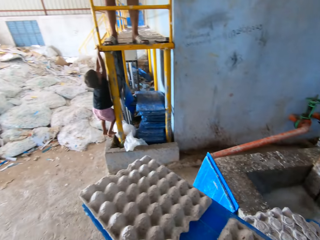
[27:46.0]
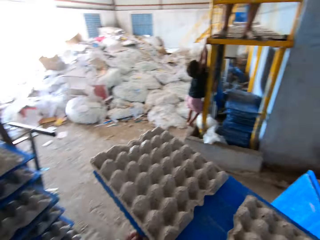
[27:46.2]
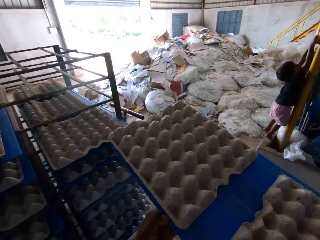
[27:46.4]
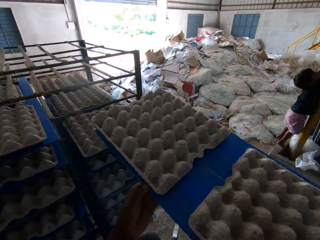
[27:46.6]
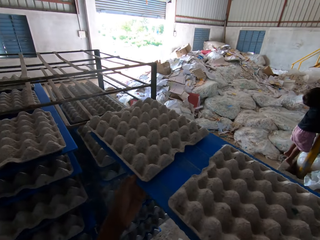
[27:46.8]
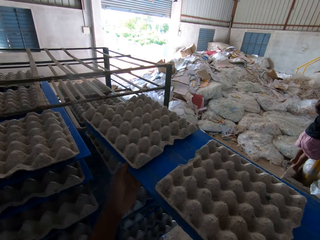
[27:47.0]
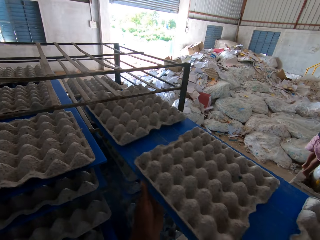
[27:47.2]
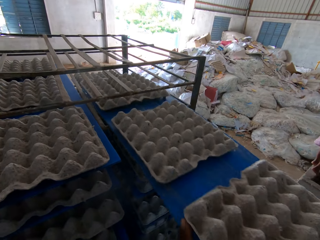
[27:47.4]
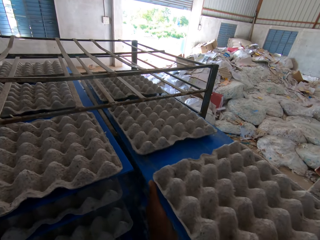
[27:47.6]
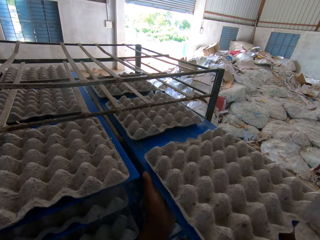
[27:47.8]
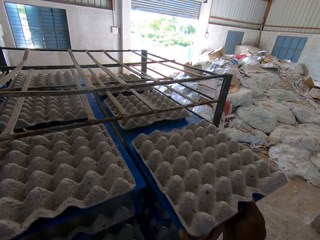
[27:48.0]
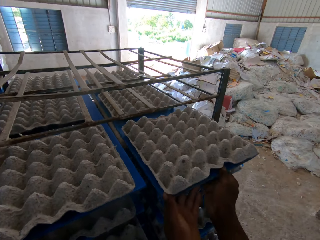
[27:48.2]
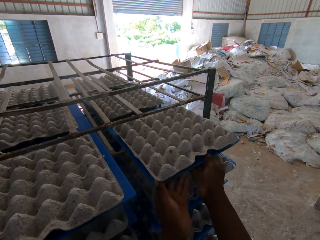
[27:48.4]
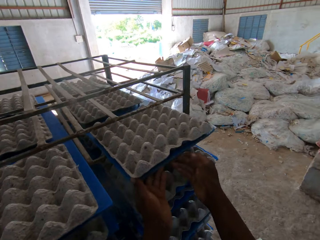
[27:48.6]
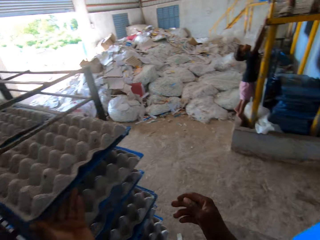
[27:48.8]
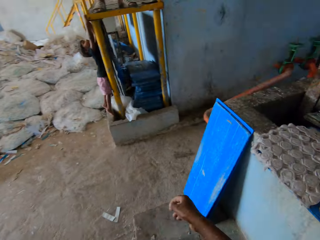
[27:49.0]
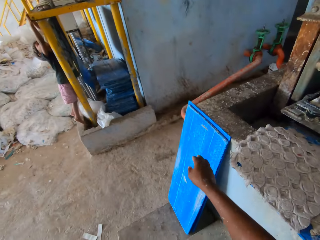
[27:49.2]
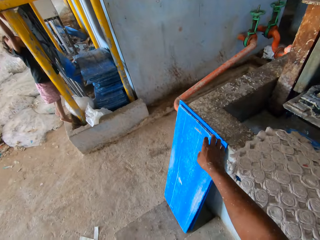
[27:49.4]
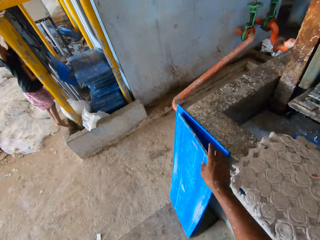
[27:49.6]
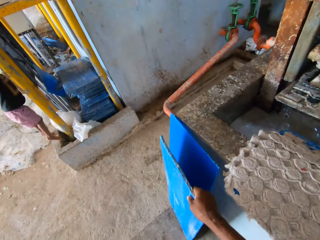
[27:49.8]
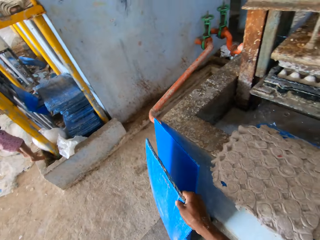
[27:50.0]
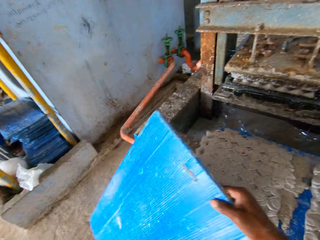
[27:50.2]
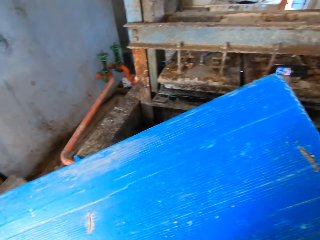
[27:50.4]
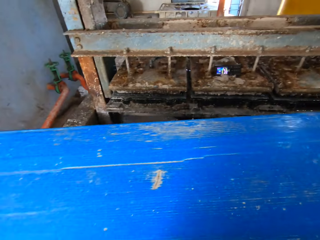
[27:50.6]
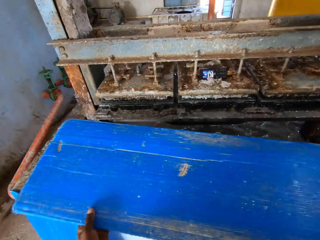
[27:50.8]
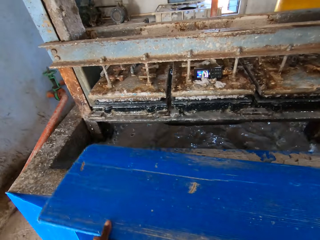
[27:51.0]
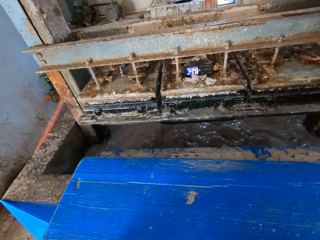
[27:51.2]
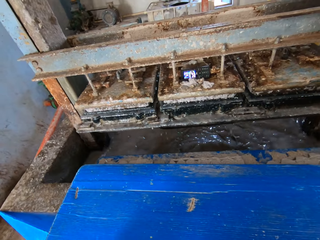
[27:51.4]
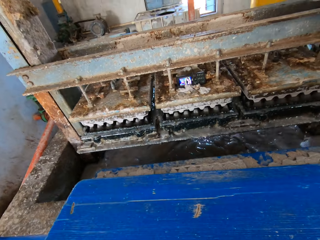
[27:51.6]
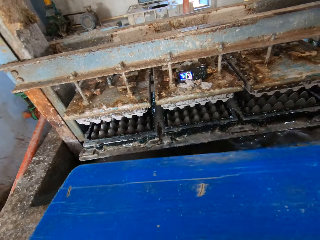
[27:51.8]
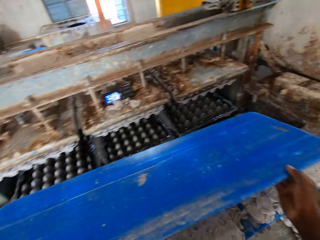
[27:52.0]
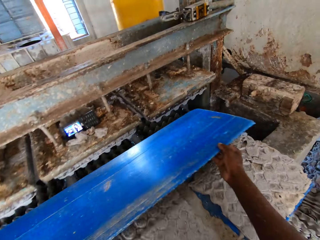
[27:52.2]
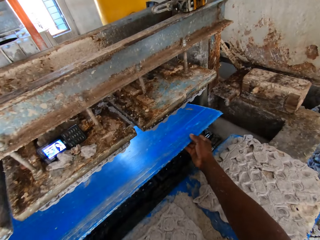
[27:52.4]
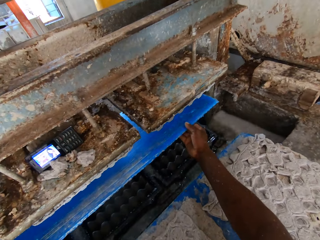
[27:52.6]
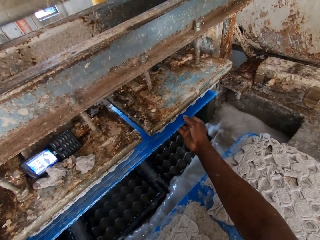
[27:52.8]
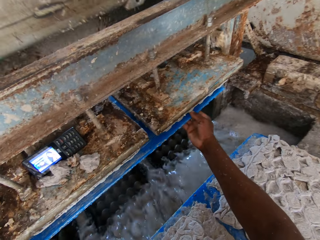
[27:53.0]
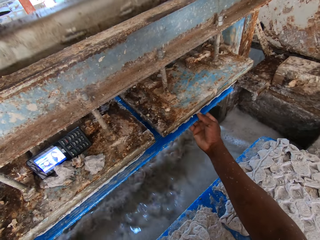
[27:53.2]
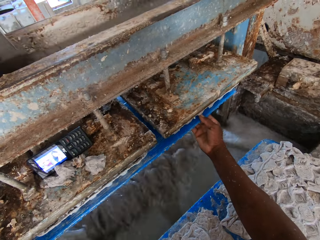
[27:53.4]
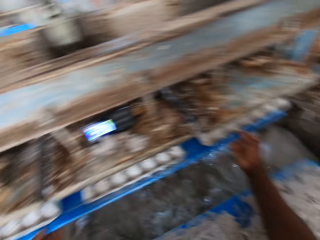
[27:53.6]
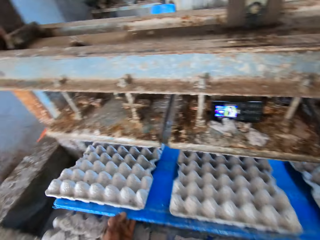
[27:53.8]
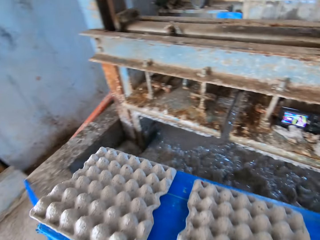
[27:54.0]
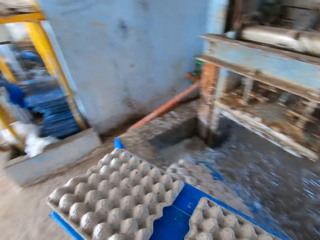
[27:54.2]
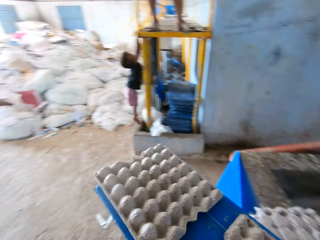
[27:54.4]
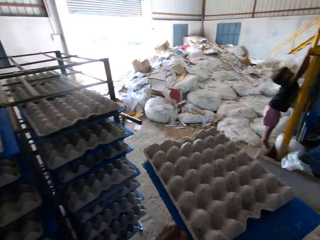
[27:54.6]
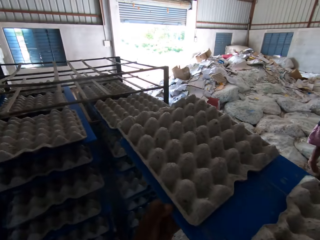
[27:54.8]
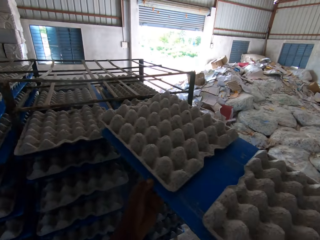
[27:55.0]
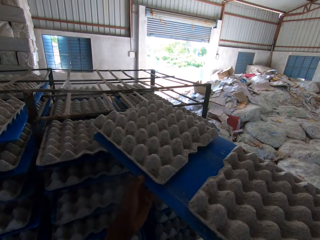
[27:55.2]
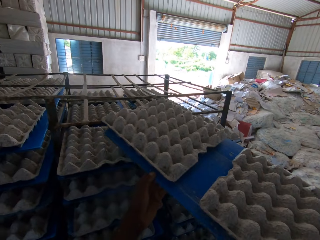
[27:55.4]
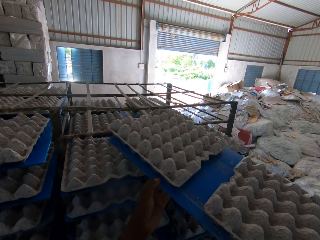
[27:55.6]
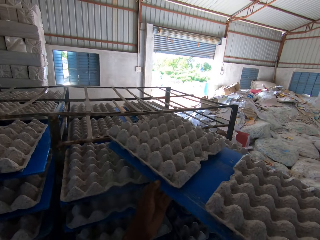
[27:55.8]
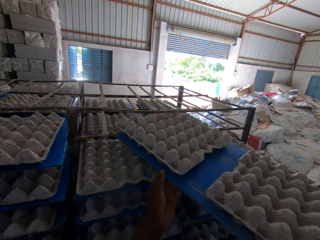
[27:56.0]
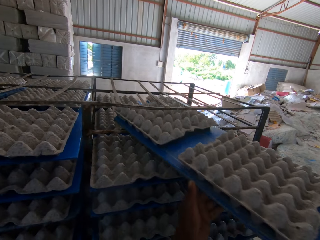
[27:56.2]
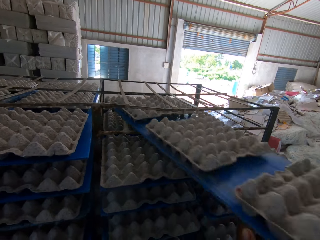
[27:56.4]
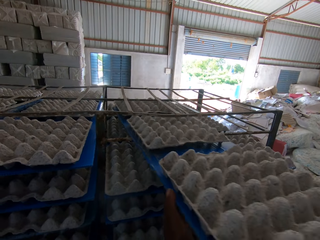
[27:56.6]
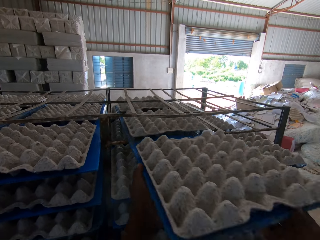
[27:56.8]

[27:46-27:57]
The camera wearer walks around. He stacks the egg cartons on the polypropylene plastic in both hands on the rack. He picks a polypropylene plastic by the egg pulp machine on the ground with his right hand. He takes the egg cartons from the egg pulp machine with the polypropylene plastic in both hands. He stacks the egg cartons on the polypropylene plastic in both hands on the rack.

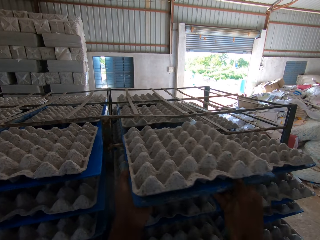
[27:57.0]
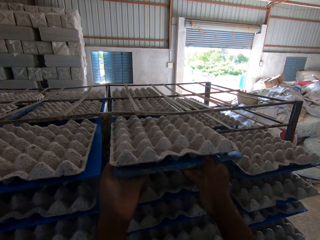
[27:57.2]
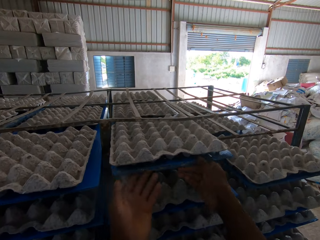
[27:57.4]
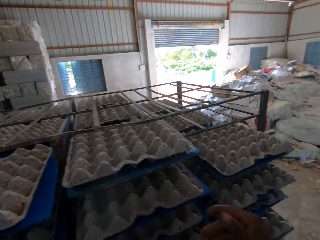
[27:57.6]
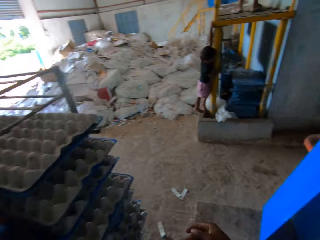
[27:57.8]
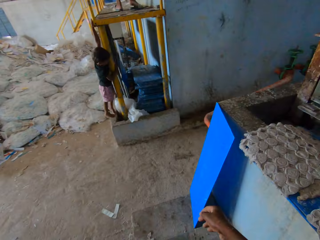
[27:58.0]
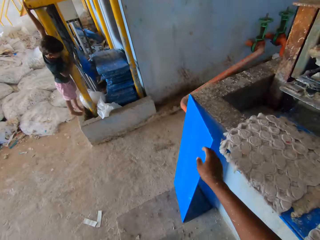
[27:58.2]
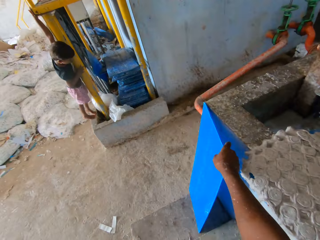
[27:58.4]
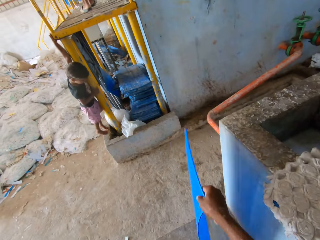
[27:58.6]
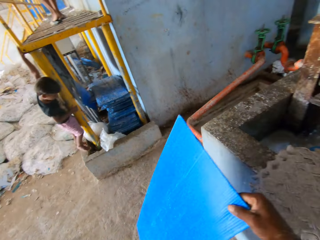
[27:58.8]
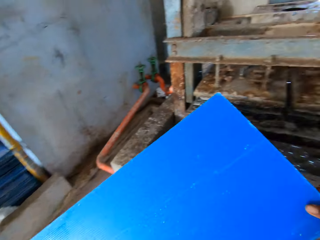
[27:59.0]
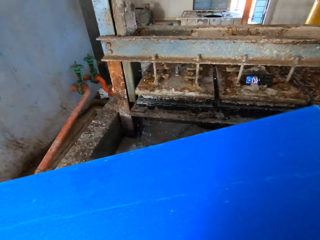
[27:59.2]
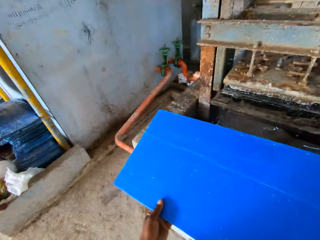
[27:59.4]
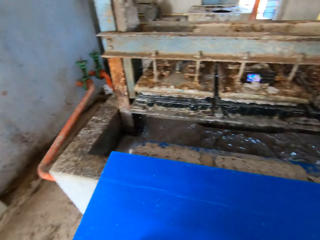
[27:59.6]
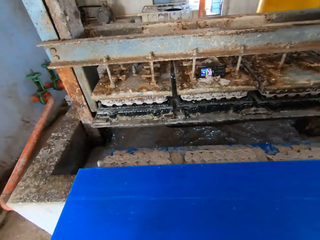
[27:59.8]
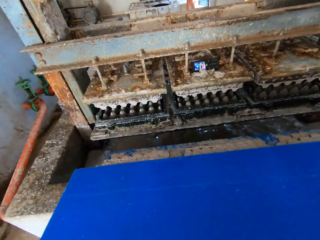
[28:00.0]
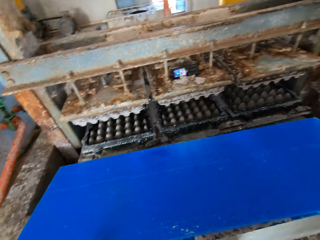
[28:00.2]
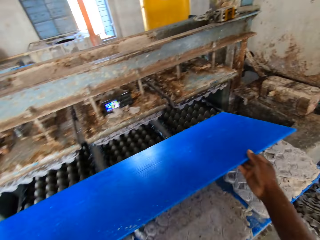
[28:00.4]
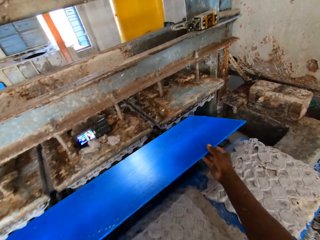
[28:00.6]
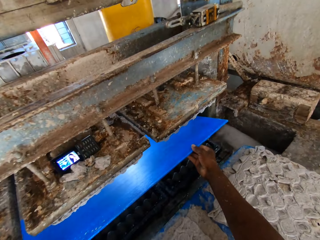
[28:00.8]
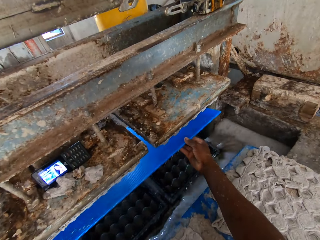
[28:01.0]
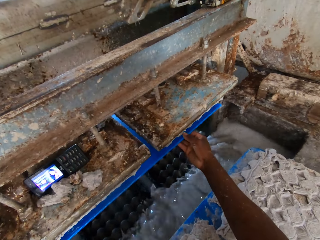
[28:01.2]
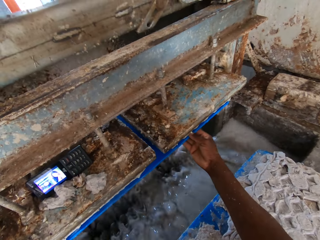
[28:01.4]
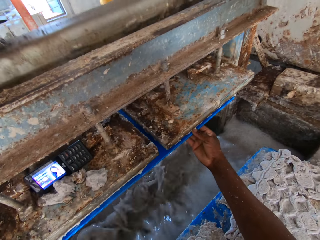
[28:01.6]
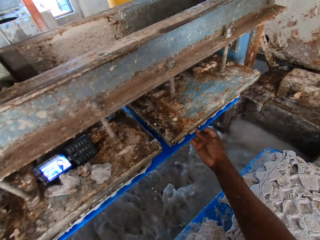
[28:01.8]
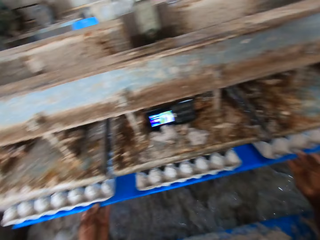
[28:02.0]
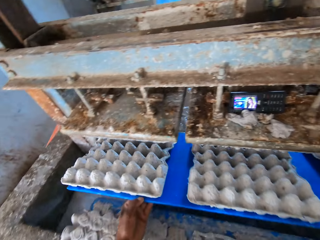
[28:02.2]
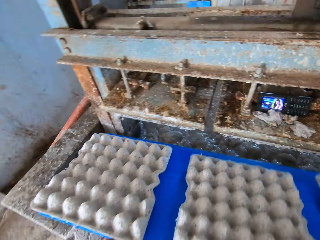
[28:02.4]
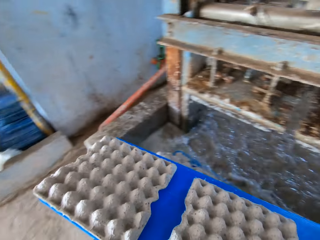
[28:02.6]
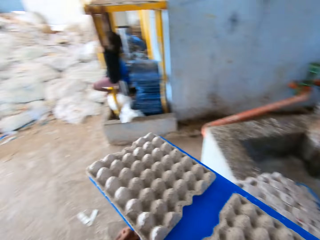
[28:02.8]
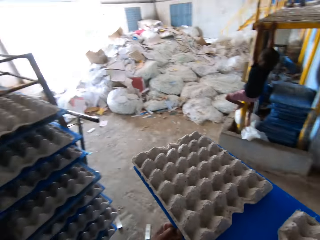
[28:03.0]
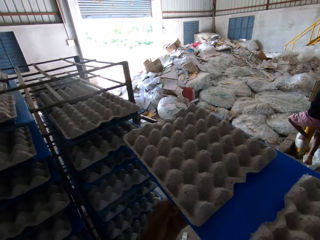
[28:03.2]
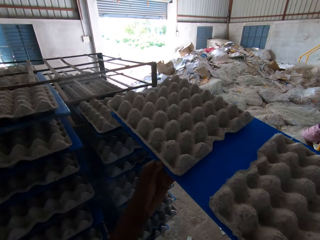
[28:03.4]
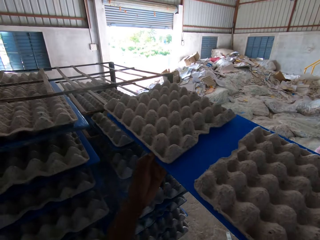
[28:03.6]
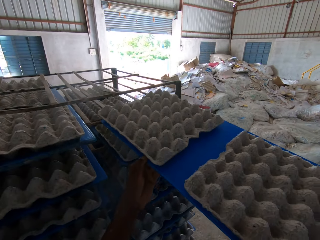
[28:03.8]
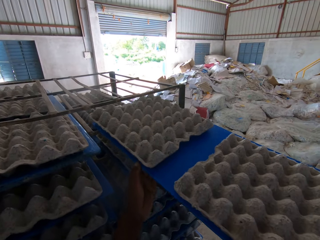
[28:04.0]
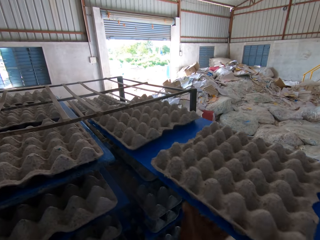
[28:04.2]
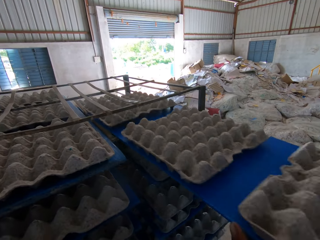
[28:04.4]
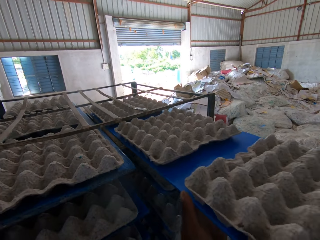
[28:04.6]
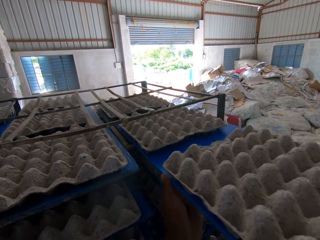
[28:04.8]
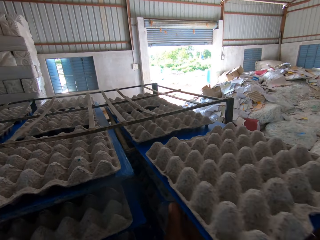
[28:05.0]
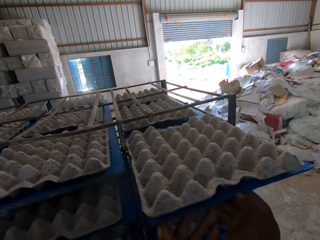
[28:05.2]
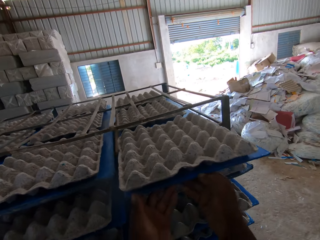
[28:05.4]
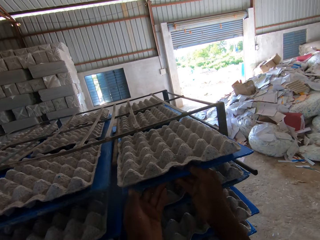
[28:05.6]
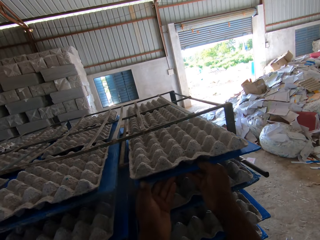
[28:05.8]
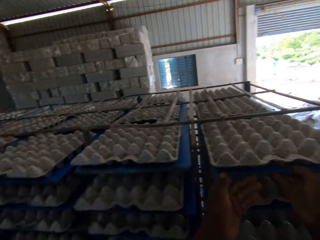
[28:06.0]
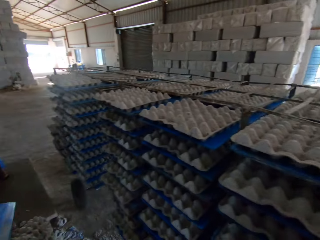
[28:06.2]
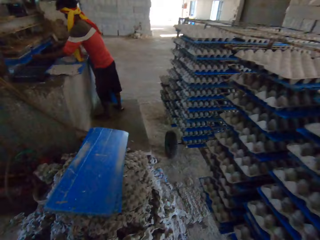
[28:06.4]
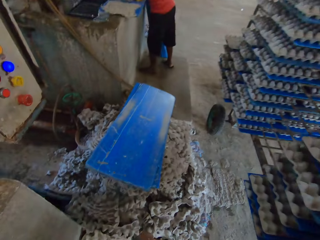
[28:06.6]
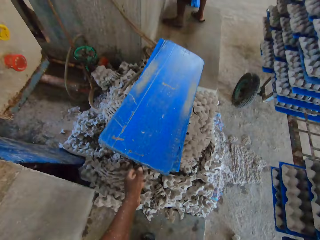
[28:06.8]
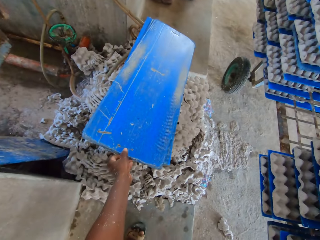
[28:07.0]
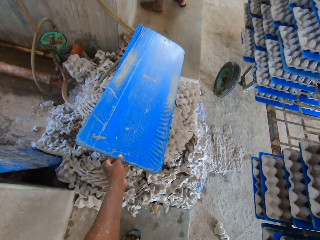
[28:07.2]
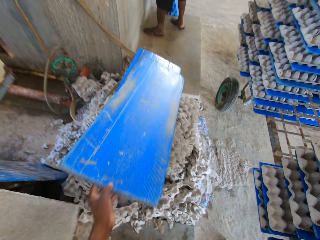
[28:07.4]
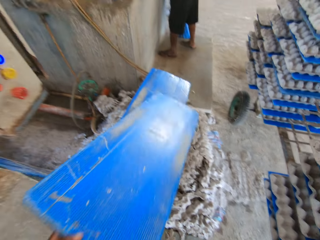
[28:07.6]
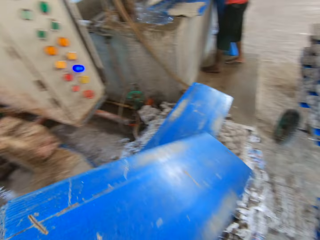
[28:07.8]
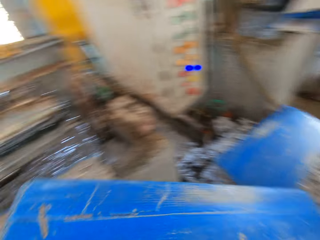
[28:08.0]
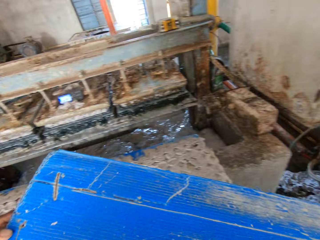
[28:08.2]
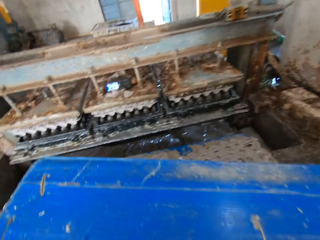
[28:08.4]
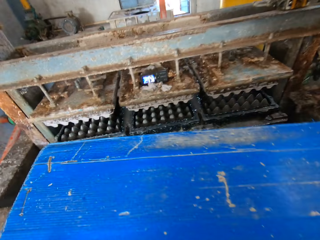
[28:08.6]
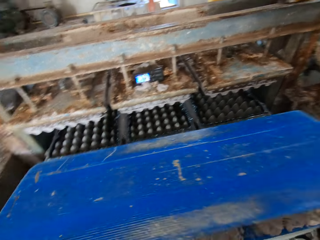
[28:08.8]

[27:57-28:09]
The camera wearer picks a polypropylene plastic by the egg pulp machine on the ground with his right hand. He takes the egg cartons from the egg pulp machine with the polypropylene plastic in both hands. He stacks the egg cartons on the polypropylene plastic in both hands on the rack. He picks a polypropylene plastic from the stack of waste egg crates on the floor with his left hand.
